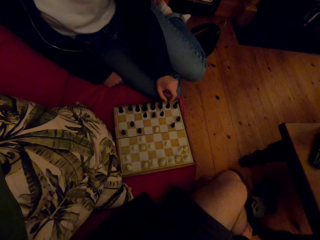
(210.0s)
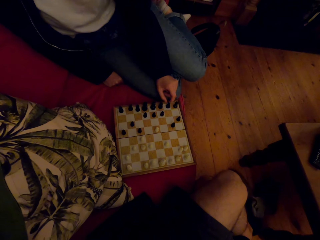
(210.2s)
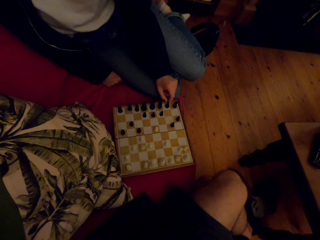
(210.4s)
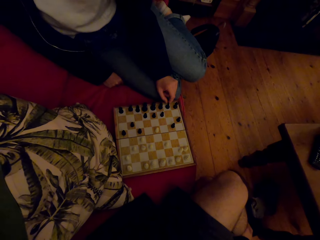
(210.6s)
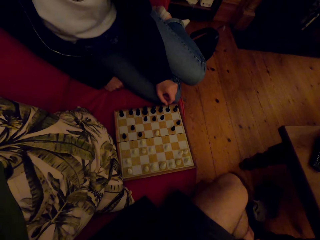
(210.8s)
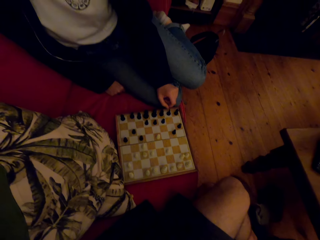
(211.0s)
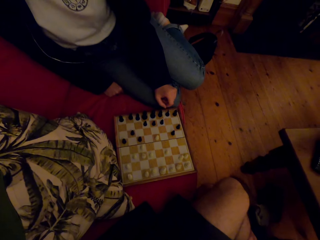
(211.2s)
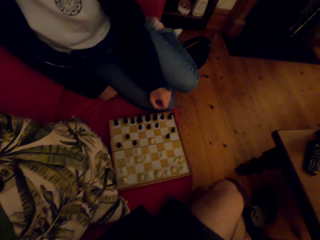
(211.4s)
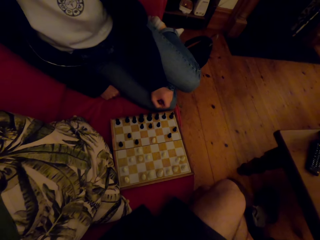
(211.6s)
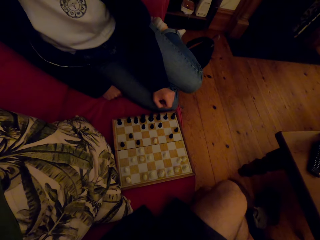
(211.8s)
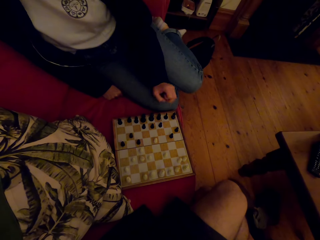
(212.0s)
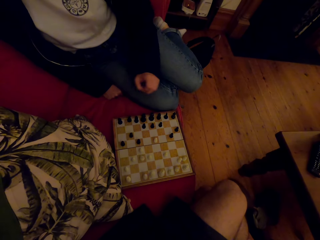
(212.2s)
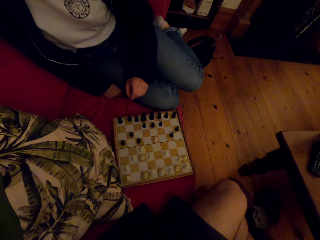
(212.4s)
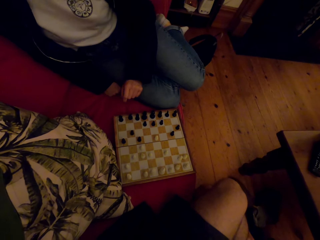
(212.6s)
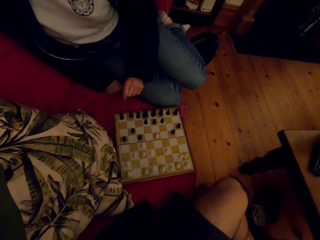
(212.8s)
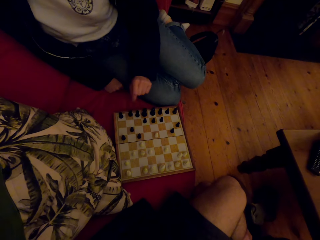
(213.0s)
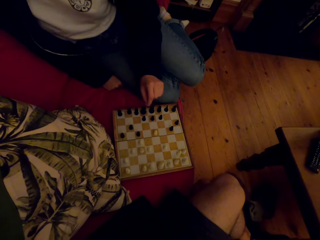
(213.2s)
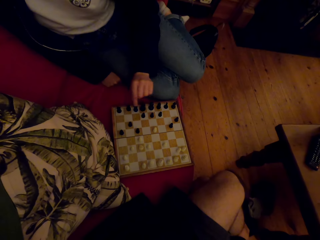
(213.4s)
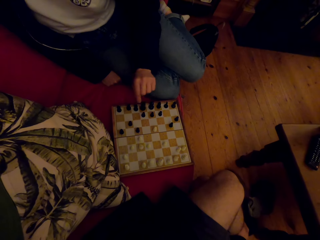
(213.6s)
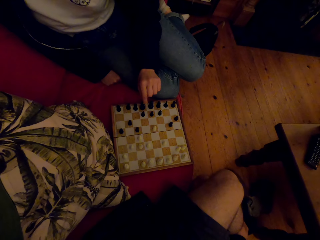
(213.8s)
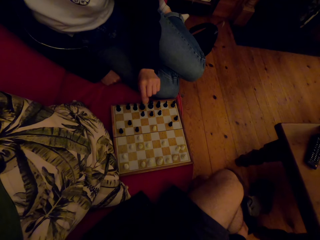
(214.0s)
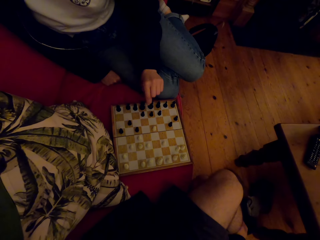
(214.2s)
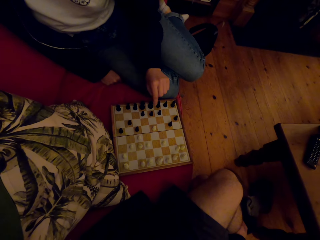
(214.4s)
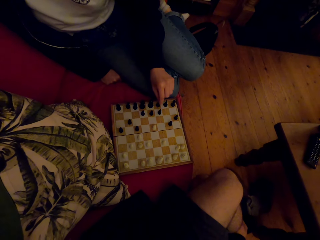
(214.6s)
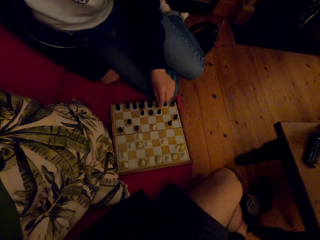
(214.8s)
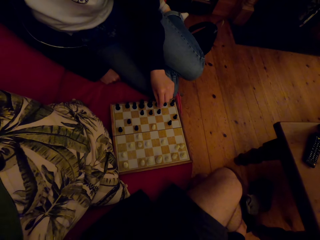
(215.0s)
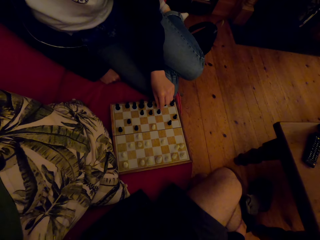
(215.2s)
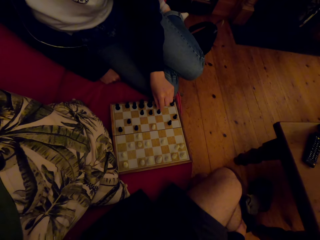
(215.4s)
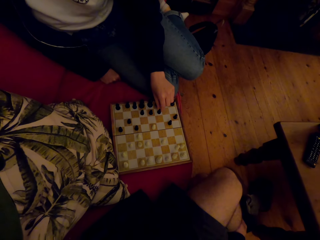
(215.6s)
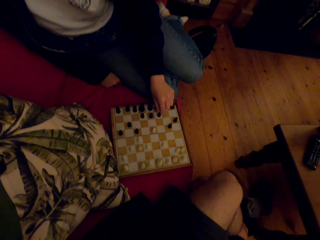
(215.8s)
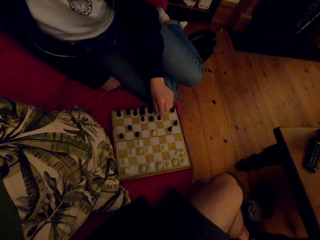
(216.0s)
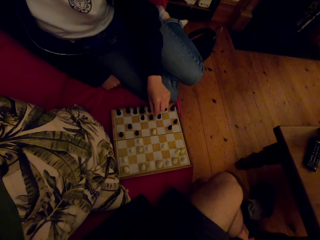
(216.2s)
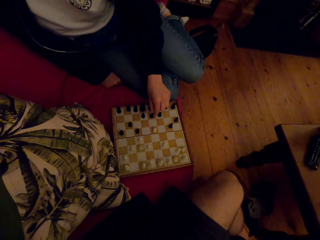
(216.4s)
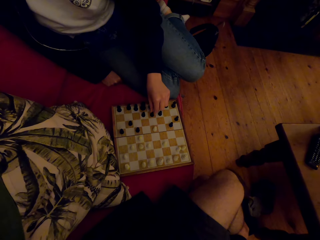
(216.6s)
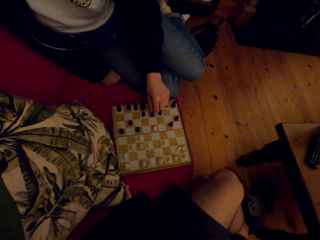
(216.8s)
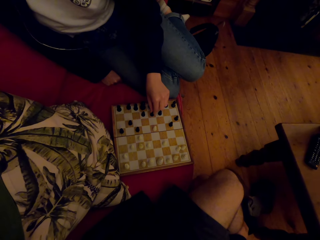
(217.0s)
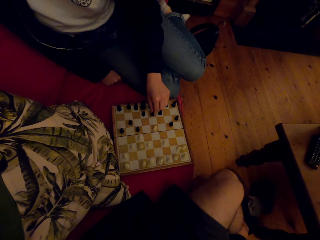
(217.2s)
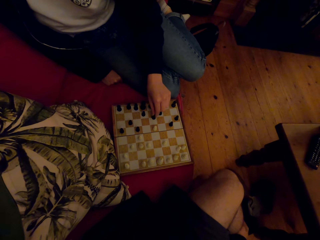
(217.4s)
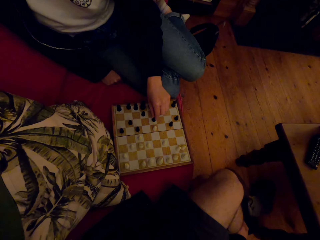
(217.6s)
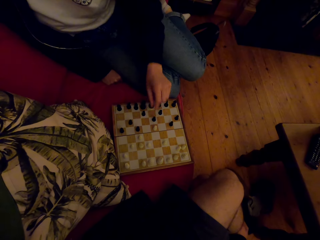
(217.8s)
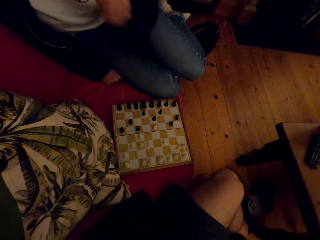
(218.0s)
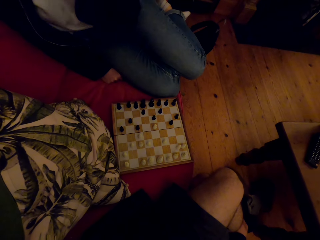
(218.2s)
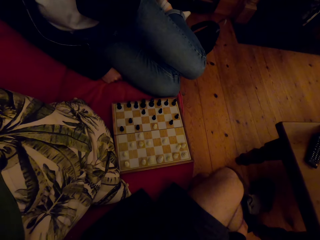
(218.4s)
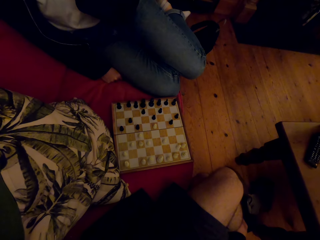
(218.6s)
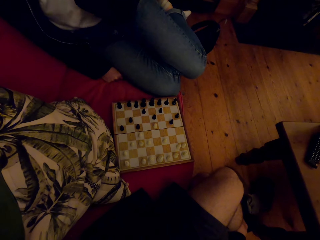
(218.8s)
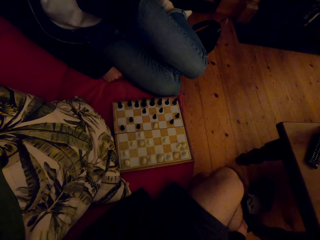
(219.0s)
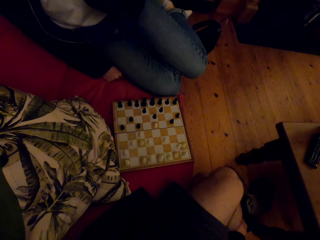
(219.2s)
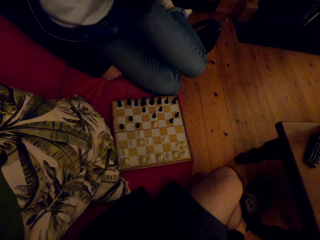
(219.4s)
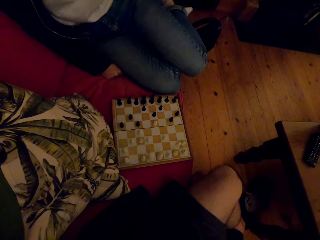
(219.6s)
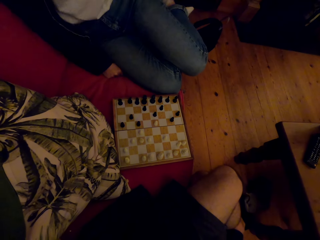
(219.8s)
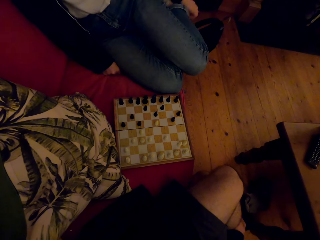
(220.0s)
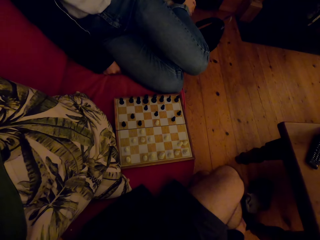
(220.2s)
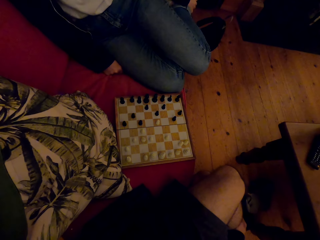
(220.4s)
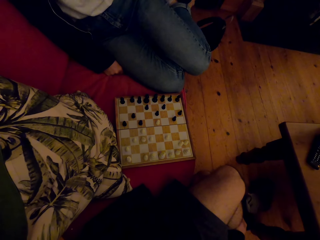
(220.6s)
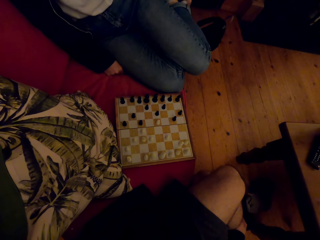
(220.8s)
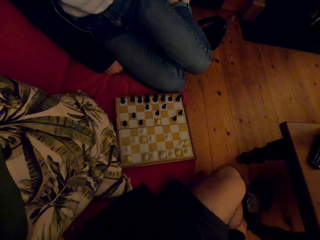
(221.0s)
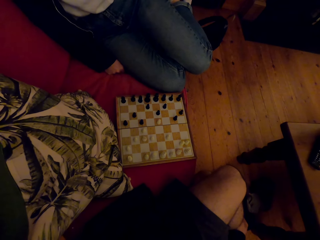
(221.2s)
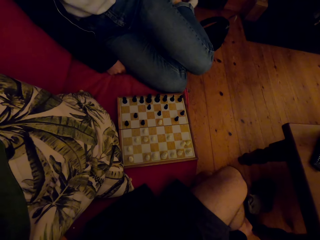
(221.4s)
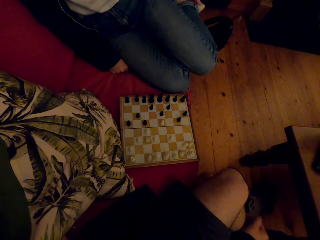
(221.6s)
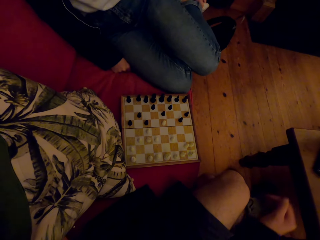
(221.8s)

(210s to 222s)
A person plays the chess game with the camera wearer and raises the hand.

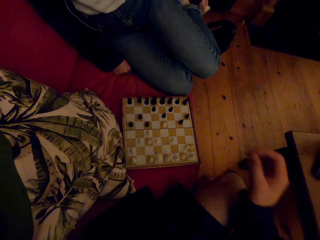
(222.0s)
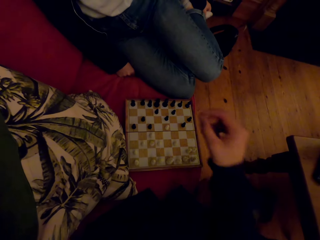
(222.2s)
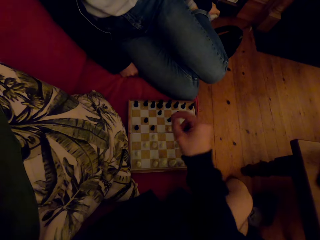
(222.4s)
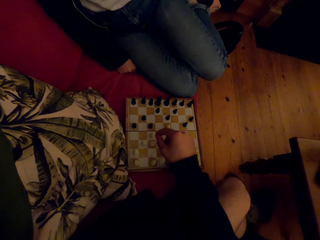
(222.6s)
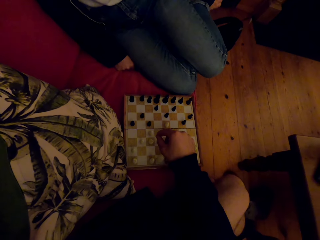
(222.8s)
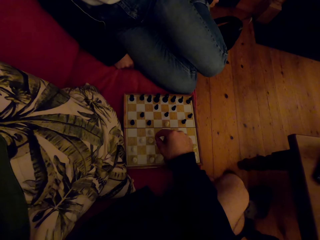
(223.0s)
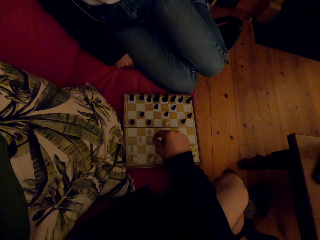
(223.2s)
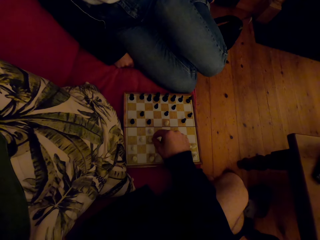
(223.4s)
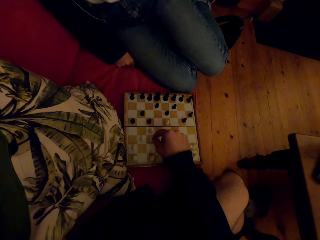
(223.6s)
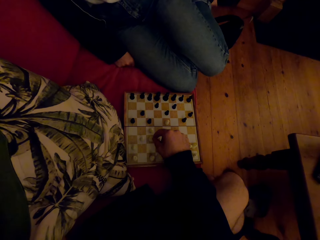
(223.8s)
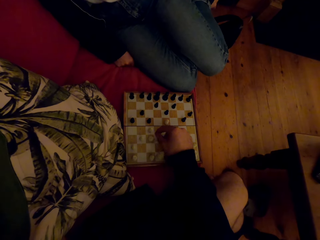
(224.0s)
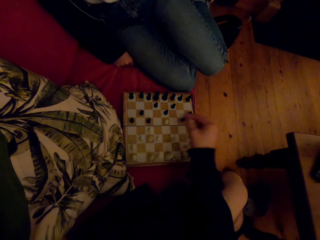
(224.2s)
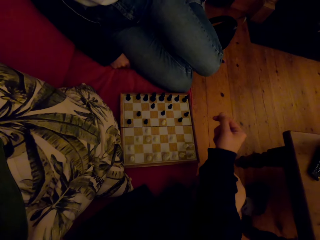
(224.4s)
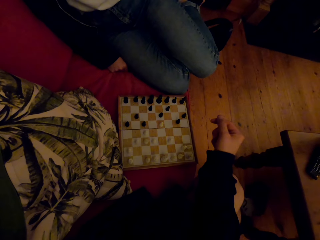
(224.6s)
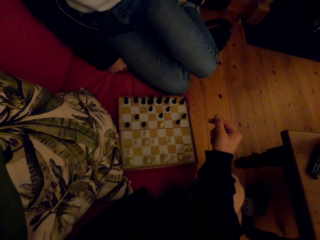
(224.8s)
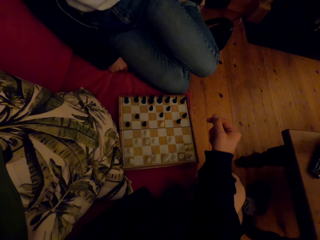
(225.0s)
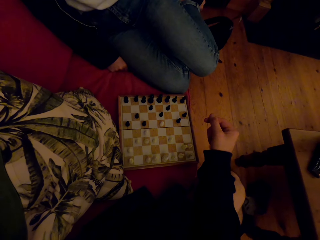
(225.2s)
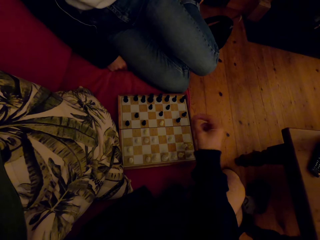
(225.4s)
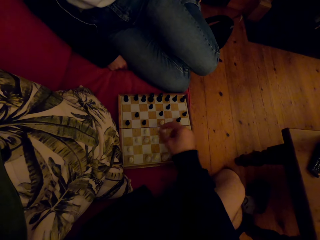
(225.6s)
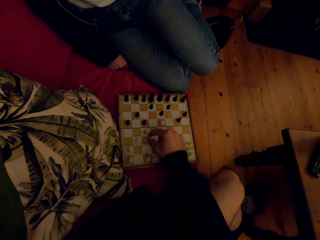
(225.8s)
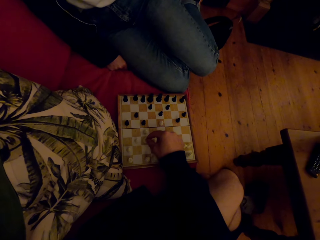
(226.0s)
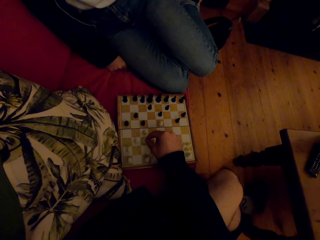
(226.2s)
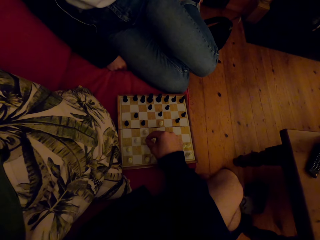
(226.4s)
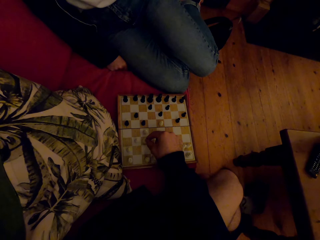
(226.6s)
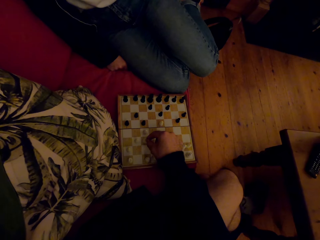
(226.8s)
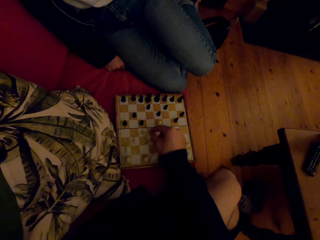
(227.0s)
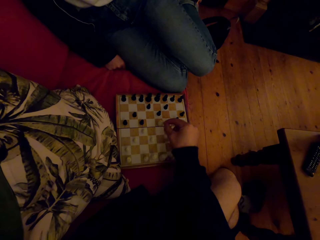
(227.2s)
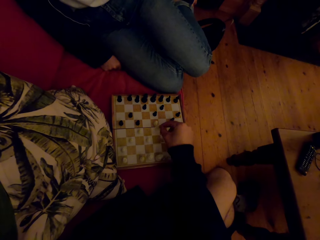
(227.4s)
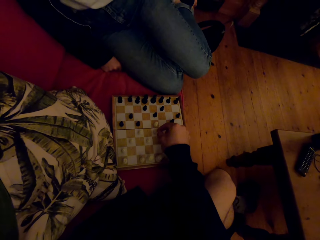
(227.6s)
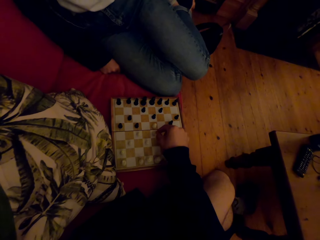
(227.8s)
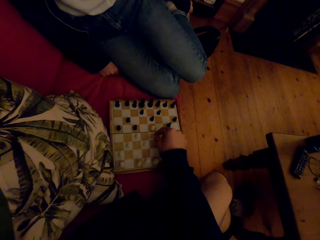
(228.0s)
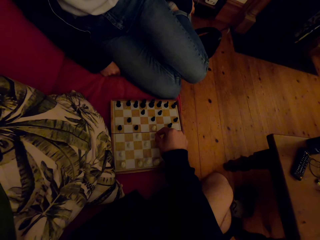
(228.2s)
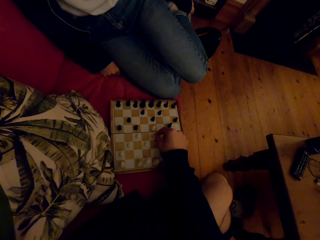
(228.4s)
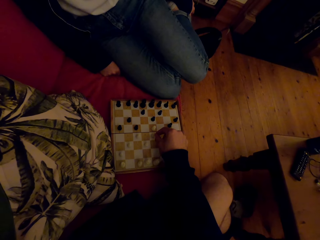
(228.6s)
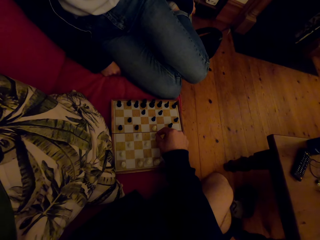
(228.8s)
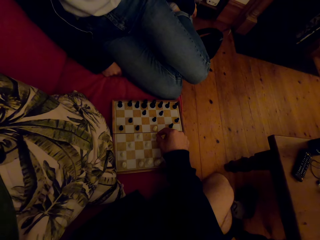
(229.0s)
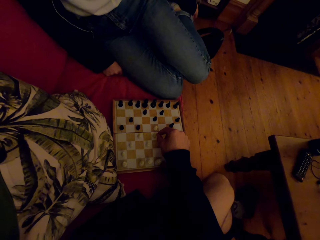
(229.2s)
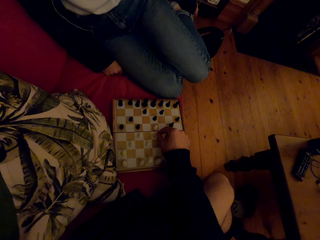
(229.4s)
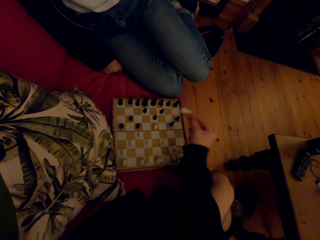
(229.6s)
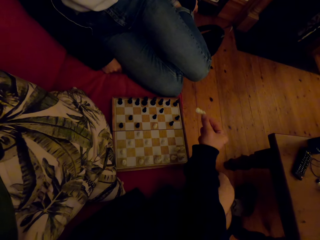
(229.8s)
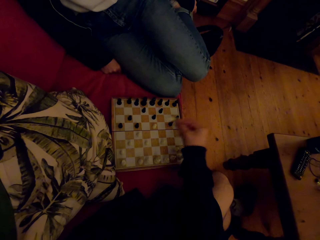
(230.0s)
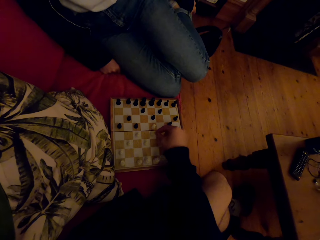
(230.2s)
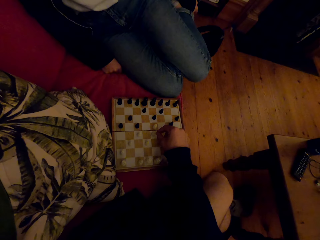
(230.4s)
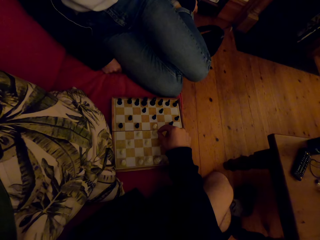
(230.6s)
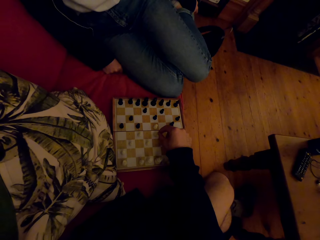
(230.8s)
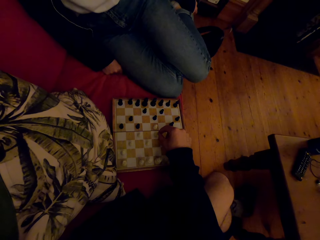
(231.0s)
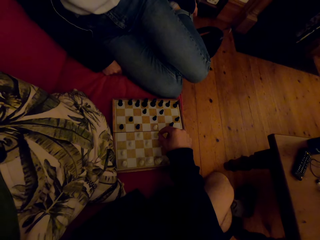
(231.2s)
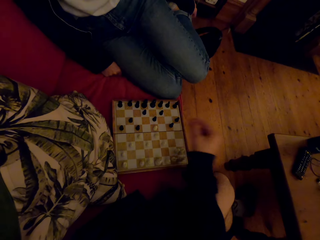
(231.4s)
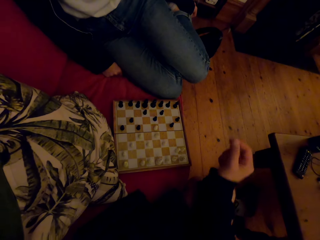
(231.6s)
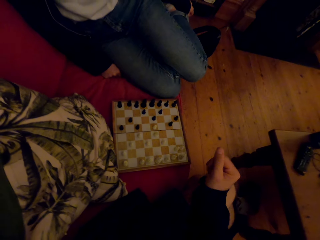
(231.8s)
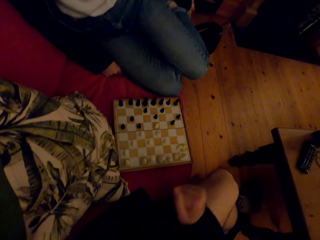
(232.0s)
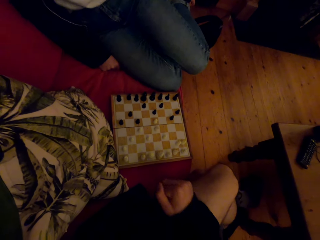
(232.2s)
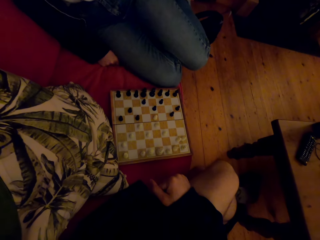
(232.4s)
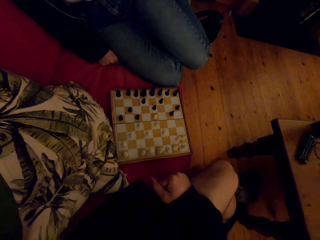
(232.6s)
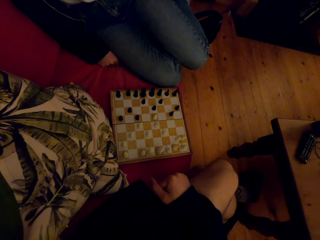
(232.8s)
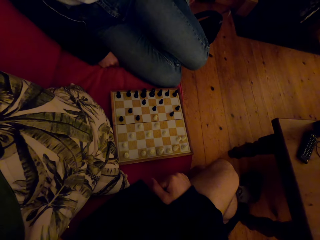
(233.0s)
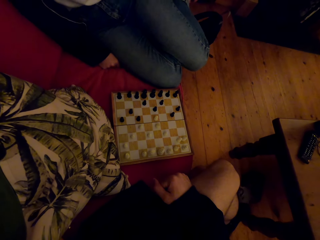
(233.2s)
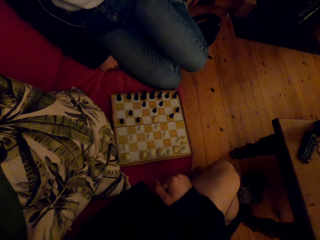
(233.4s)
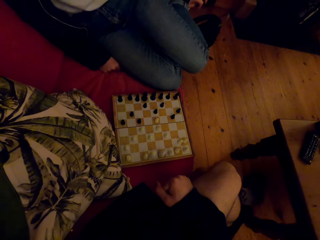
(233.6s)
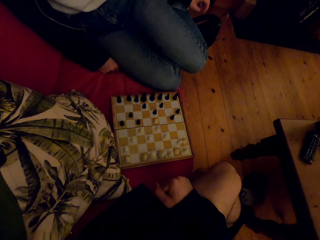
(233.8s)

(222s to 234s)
The camera wearer plays the chess game. They play the chess game with a person.
